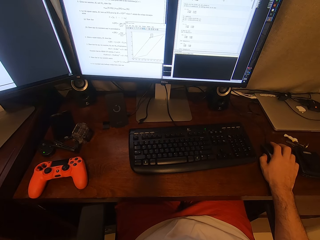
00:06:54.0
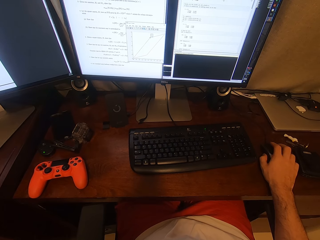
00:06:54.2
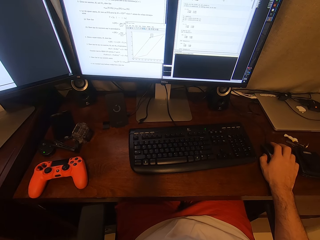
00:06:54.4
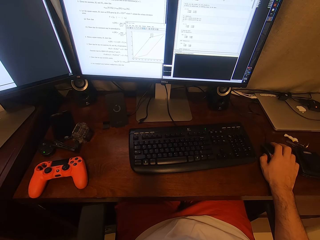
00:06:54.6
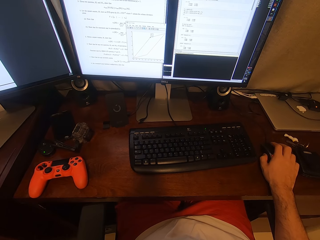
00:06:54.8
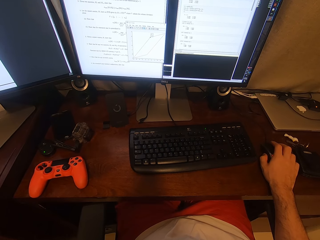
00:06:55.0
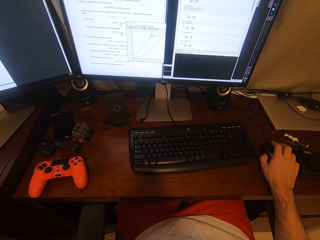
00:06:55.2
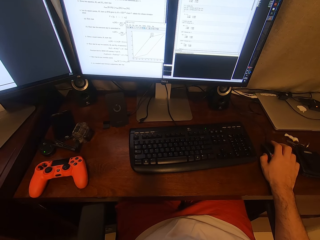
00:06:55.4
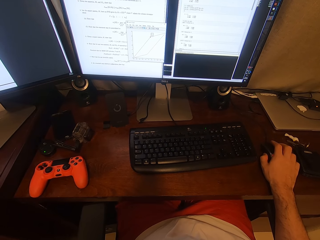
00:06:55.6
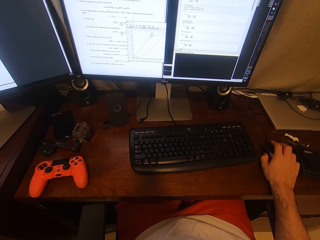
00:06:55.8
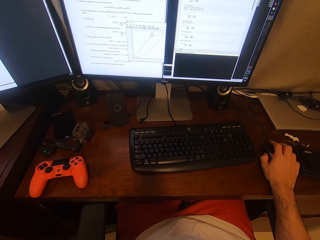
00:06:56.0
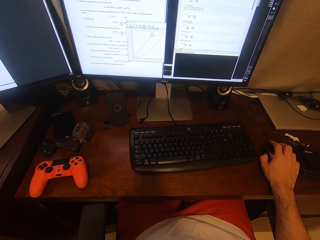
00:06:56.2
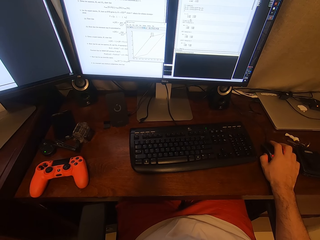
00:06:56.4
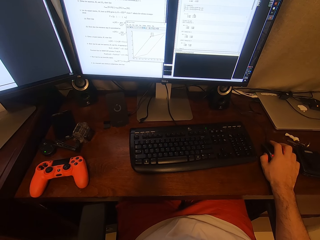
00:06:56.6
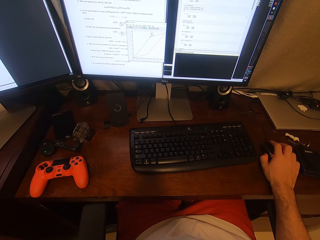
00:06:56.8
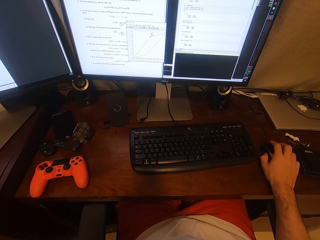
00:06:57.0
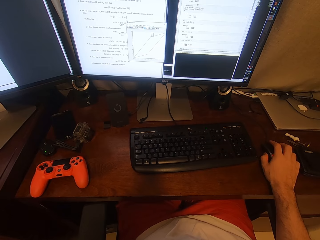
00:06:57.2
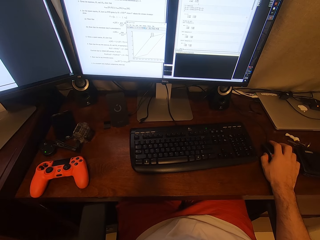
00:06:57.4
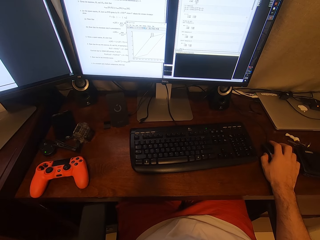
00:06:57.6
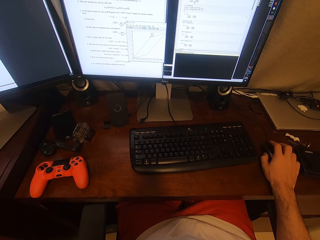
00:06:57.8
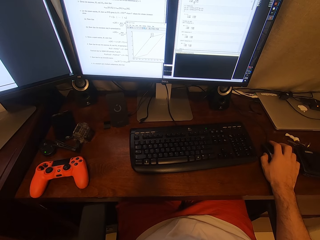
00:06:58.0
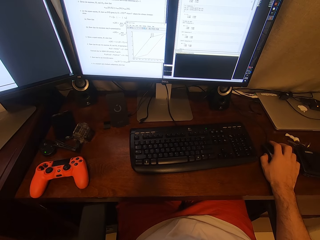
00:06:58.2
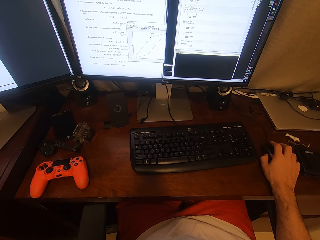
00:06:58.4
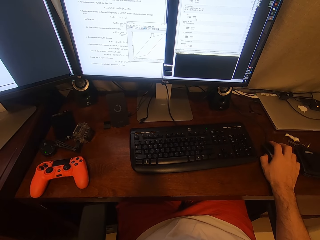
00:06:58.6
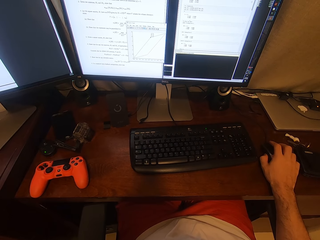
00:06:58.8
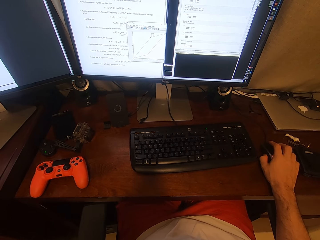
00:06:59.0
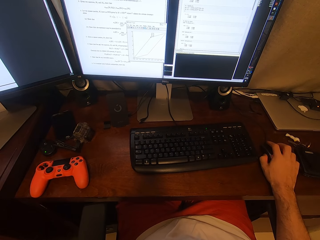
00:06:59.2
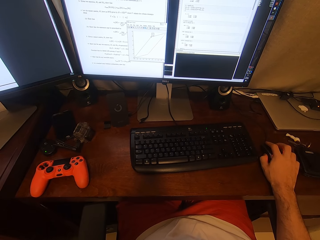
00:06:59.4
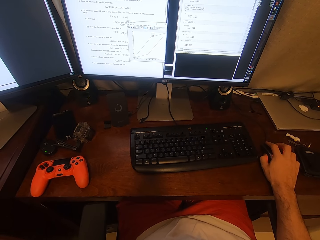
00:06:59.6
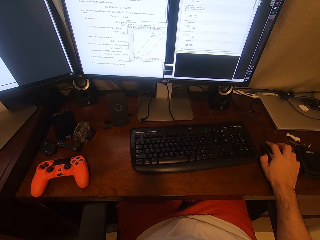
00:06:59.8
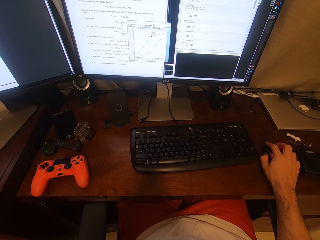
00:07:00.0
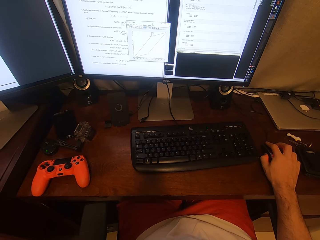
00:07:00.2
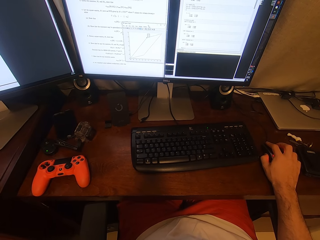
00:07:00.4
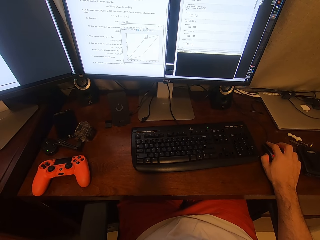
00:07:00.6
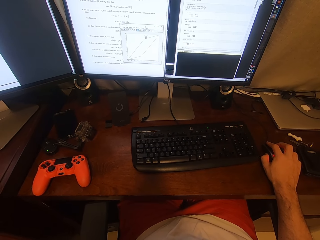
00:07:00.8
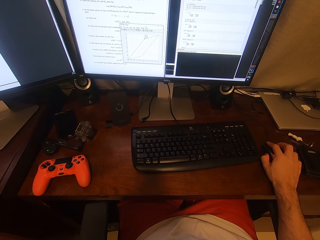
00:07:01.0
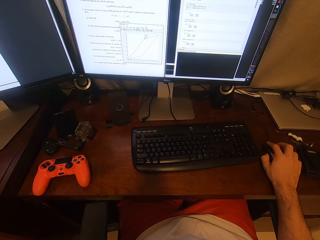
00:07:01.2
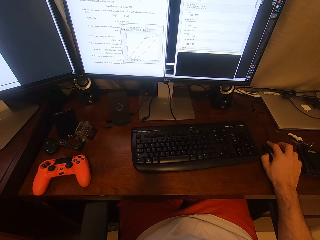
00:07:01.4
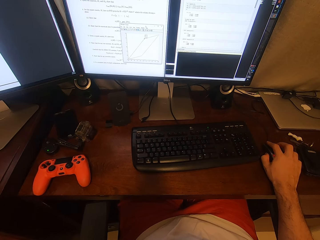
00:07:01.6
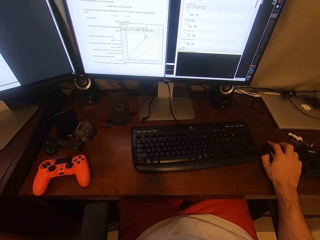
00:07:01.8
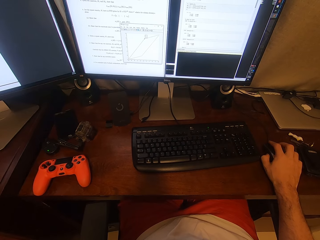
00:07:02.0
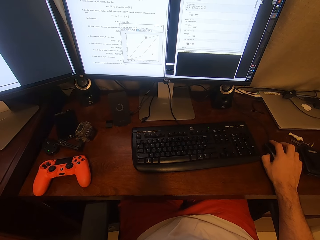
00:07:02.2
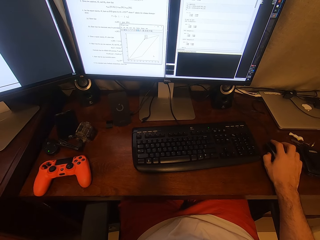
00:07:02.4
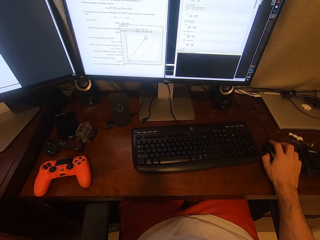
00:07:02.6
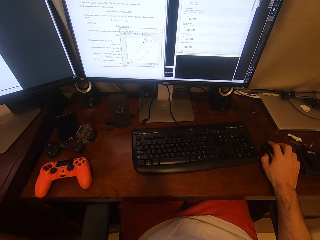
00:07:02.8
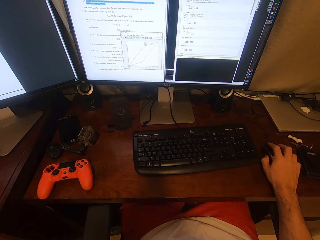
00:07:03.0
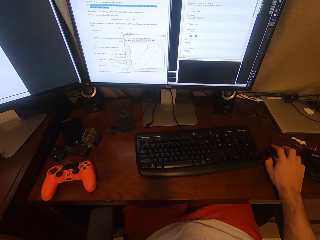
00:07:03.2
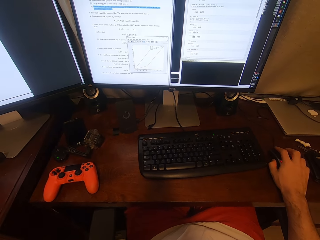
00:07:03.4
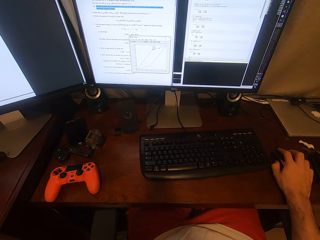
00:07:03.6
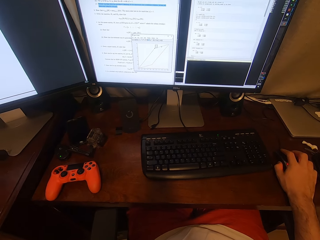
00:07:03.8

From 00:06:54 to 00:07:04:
The camera wearer scrolls the mouse. They stare at the computer. They scroll the mouse.

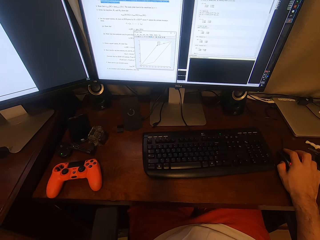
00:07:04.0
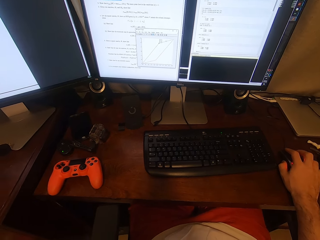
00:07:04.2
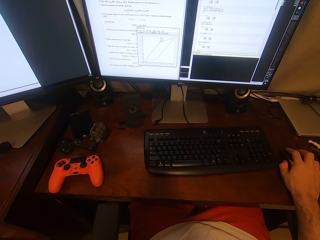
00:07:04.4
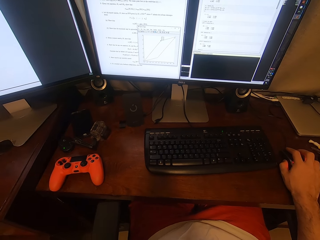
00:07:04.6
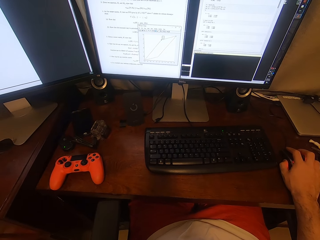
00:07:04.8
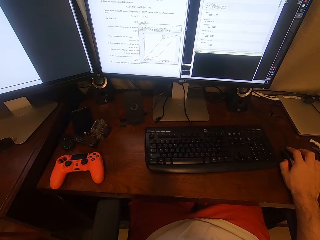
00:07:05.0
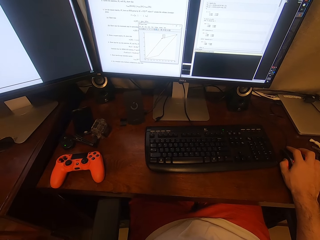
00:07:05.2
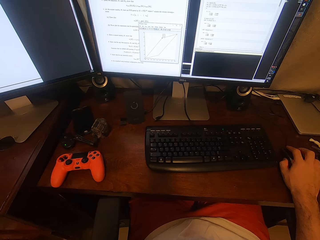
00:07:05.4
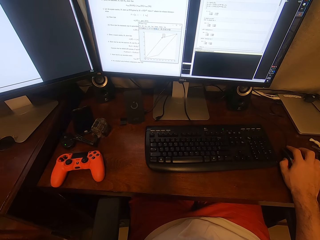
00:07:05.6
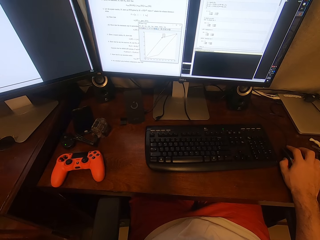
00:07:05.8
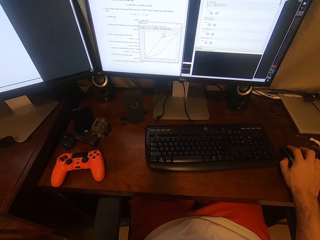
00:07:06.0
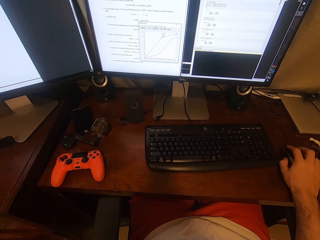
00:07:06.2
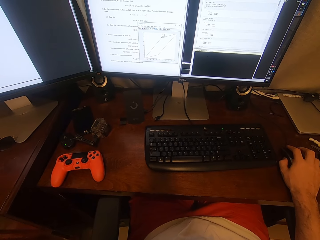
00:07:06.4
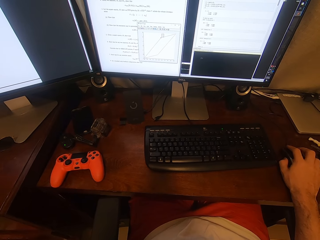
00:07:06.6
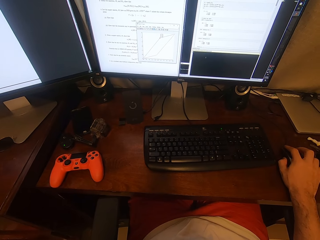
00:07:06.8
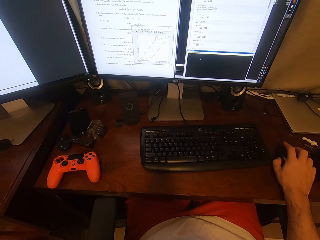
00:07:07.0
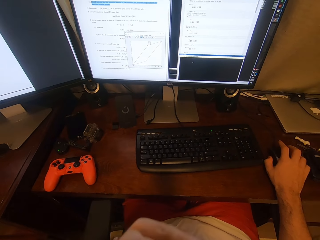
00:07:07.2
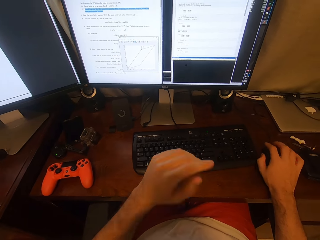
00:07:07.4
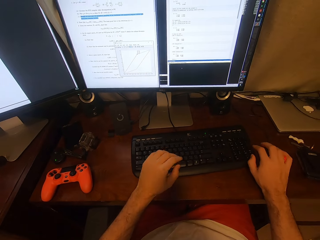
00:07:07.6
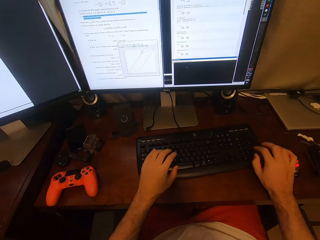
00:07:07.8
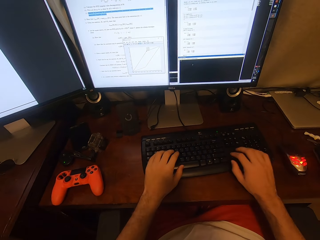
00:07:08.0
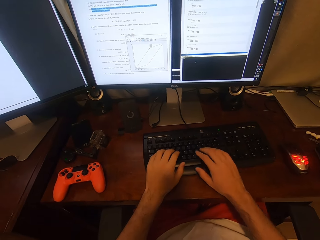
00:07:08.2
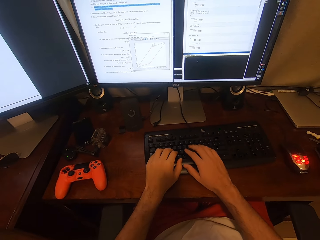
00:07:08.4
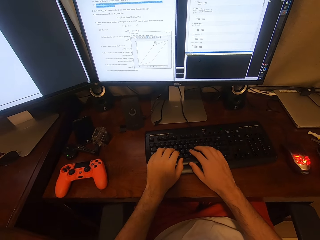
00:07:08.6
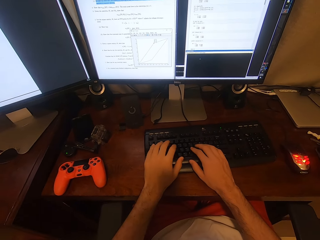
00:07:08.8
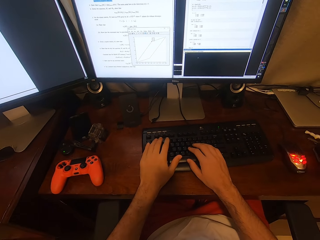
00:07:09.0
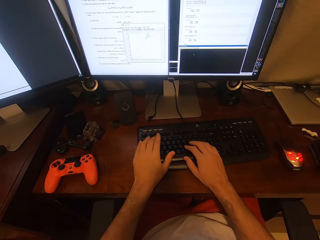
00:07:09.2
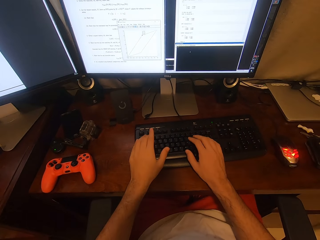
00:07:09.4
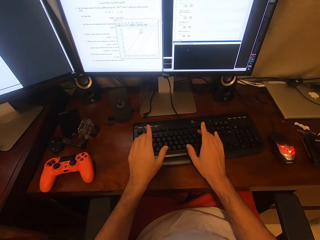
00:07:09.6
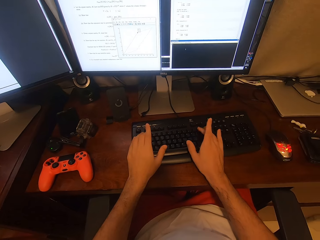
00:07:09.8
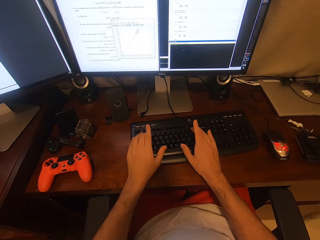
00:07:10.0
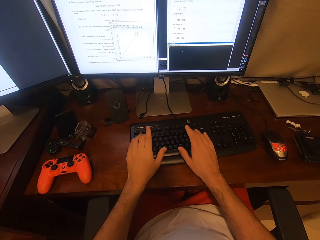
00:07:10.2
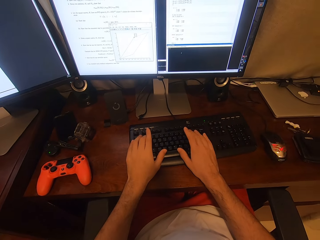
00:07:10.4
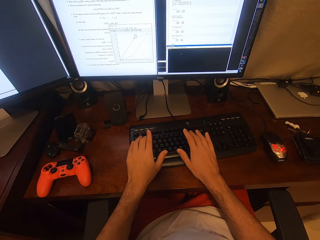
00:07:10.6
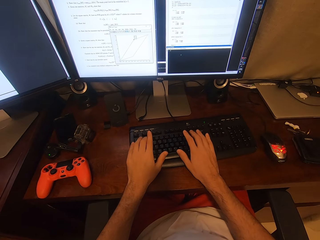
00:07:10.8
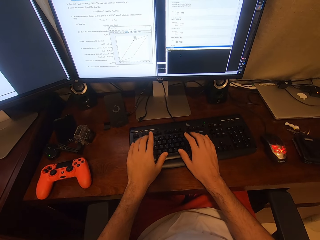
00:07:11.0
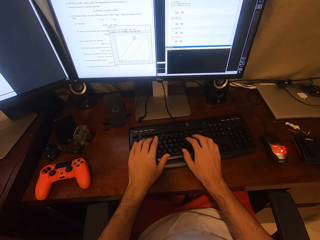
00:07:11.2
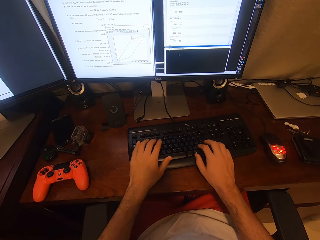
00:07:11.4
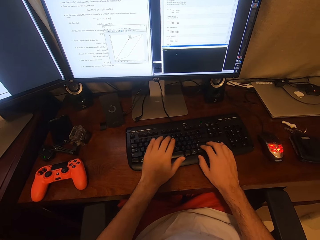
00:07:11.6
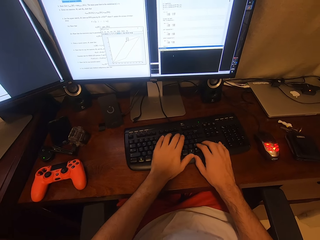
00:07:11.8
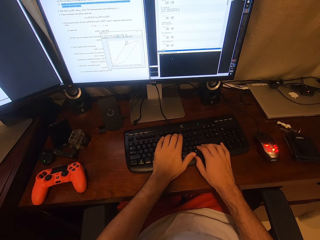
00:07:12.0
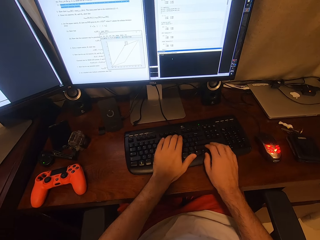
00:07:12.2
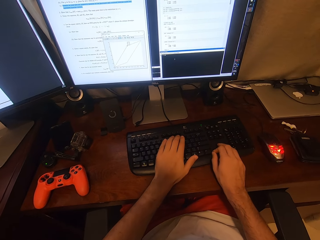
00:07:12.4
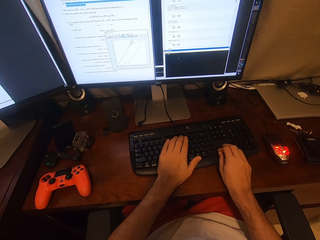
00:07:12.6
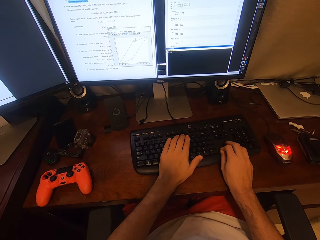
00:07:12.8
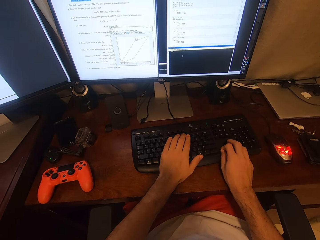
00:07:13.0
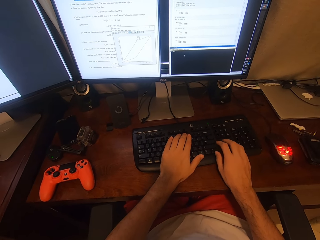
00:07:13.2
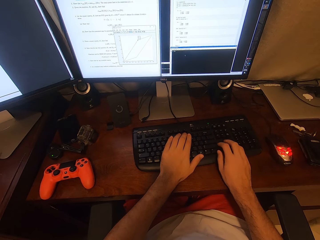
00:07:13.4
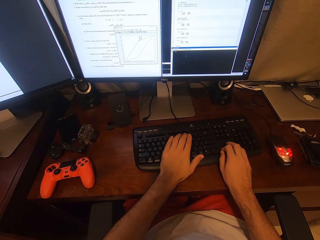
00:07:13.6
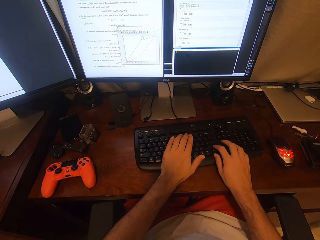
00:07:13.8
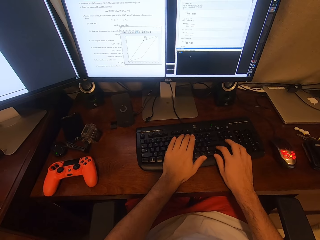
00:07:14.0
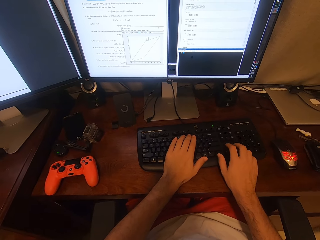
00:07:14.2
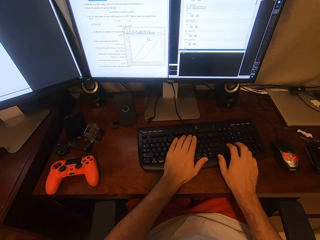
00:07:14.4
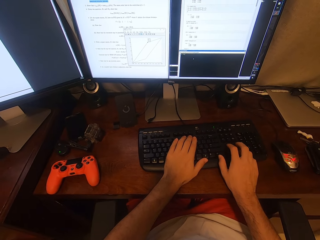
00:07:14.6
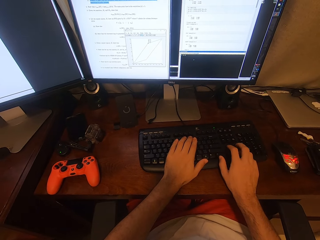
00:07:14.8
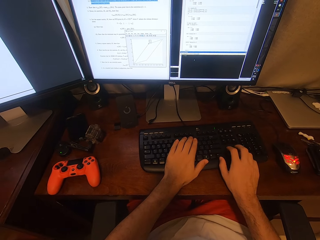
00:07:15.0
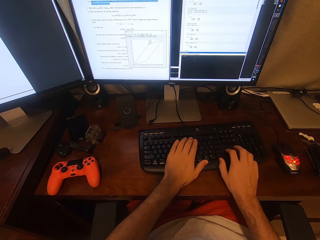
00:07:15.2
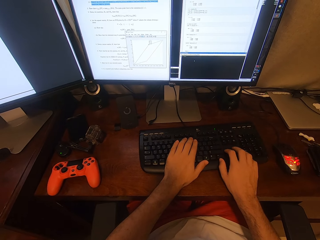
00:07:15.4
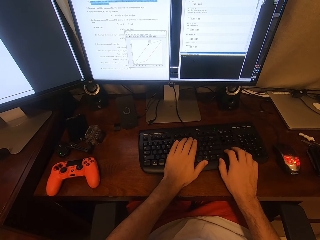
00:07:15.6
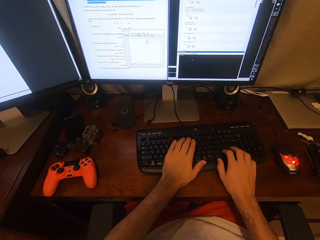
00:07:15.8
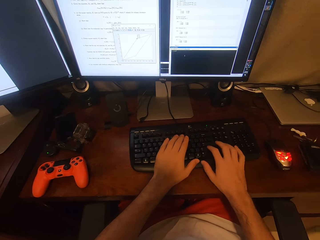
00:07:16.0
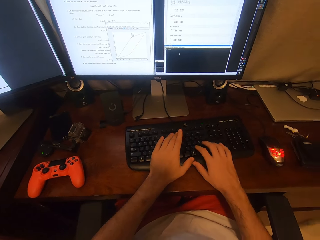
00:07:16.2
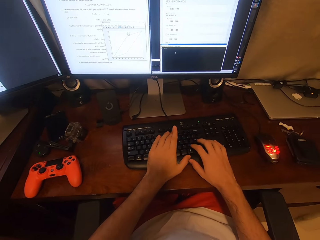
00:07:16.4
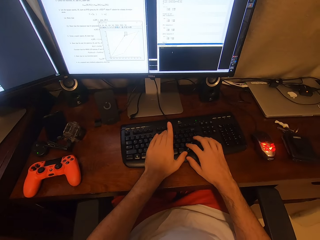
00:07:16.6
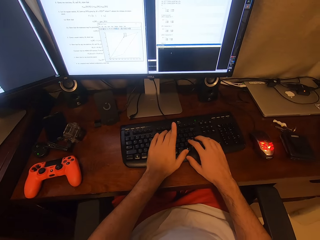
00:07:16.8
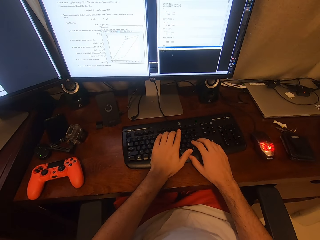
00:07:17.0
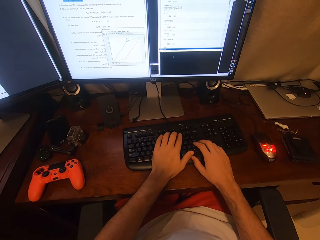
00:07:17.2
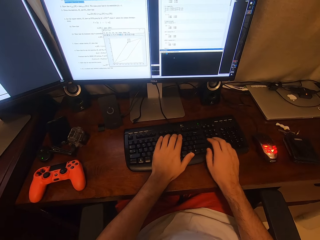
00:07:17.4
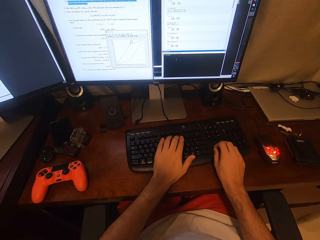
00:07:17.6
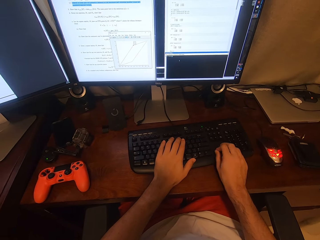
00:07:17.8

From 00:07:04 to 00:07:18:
The camera wearer stares at the computer. They enter data. They type on the keyboard. They type on the keyboard again.
